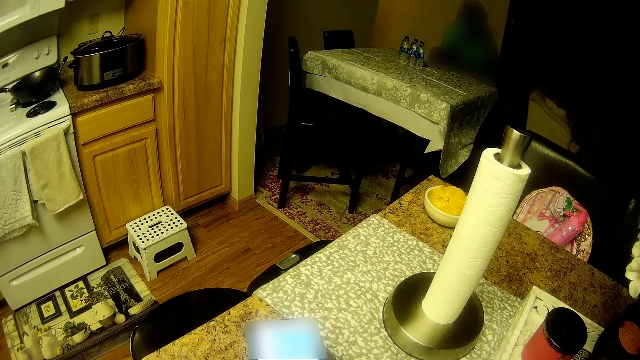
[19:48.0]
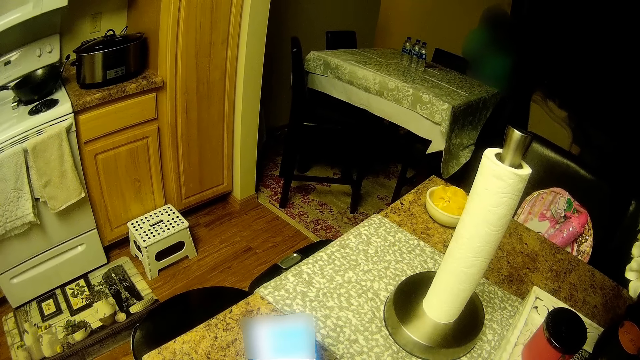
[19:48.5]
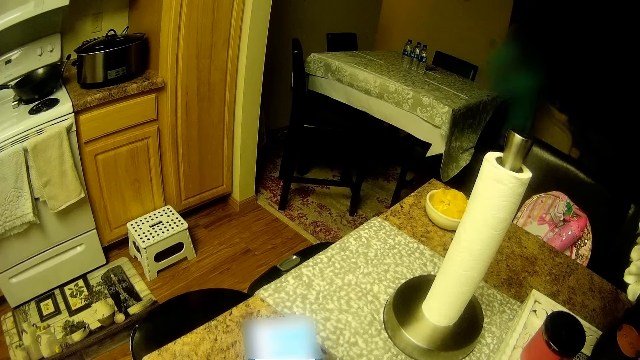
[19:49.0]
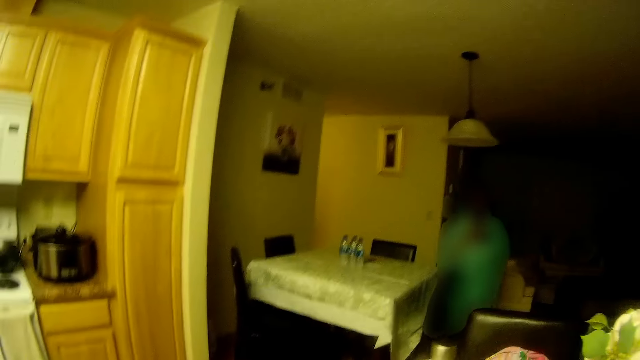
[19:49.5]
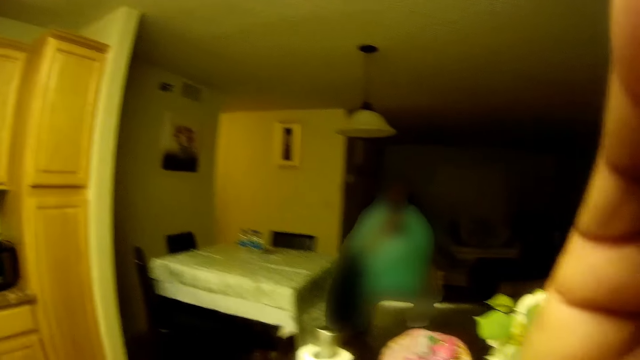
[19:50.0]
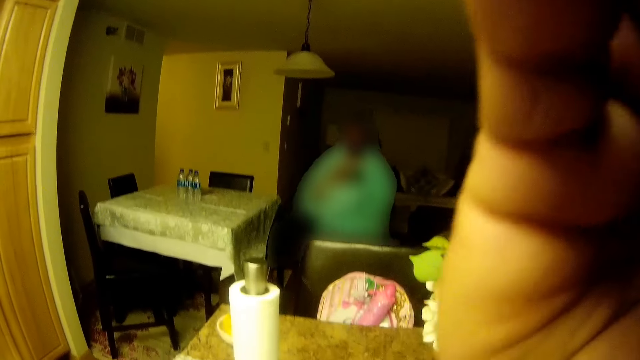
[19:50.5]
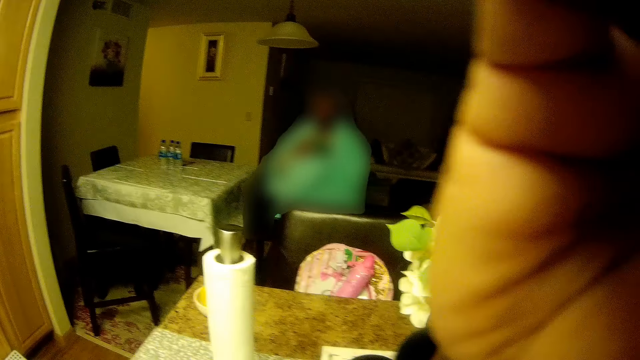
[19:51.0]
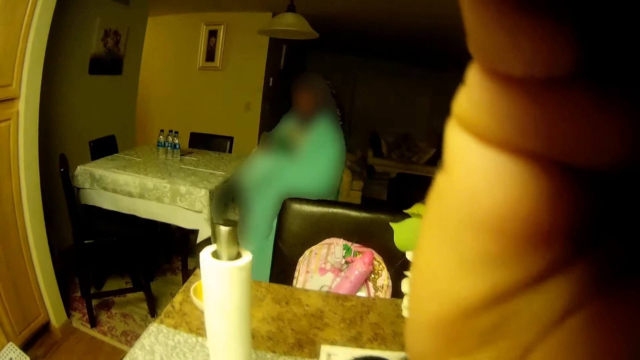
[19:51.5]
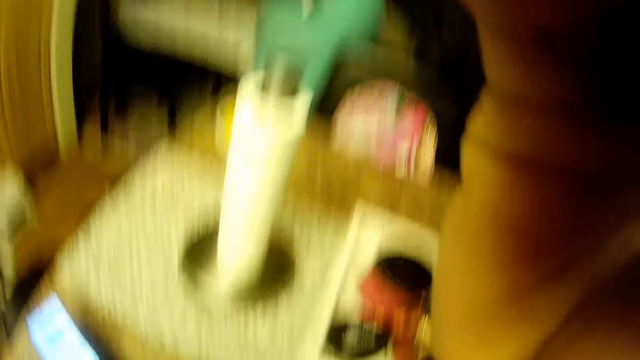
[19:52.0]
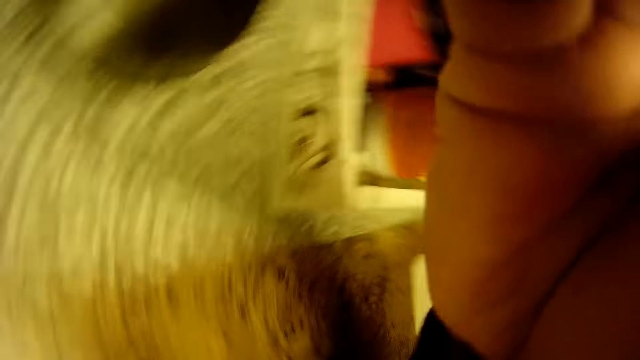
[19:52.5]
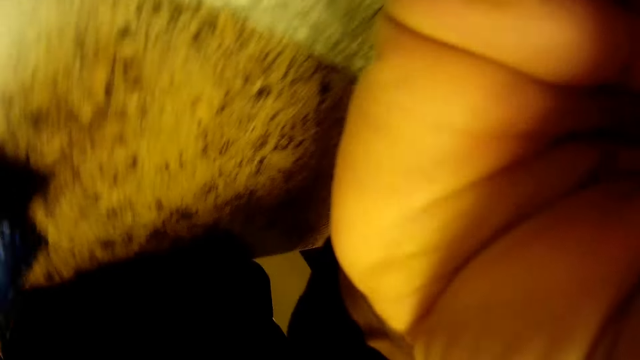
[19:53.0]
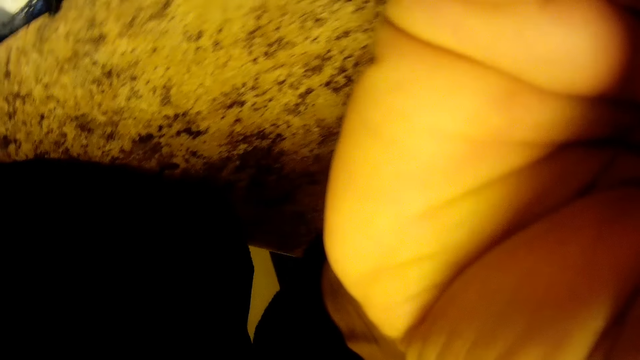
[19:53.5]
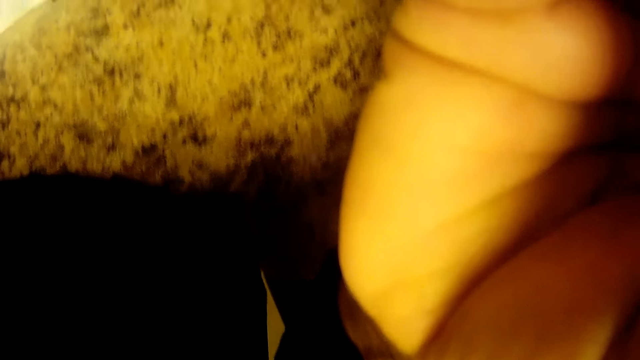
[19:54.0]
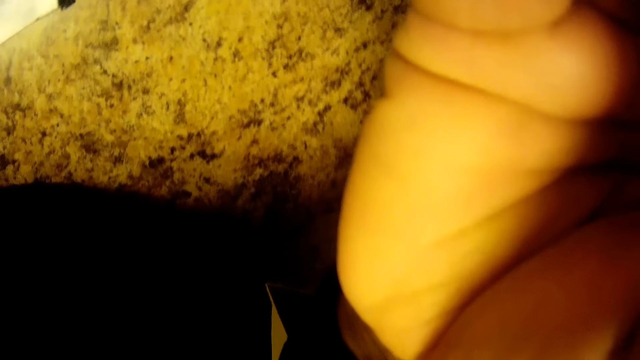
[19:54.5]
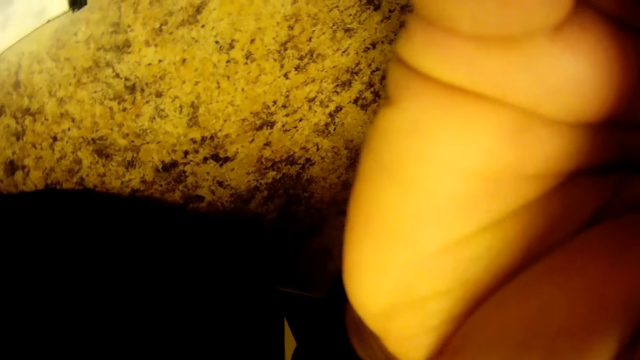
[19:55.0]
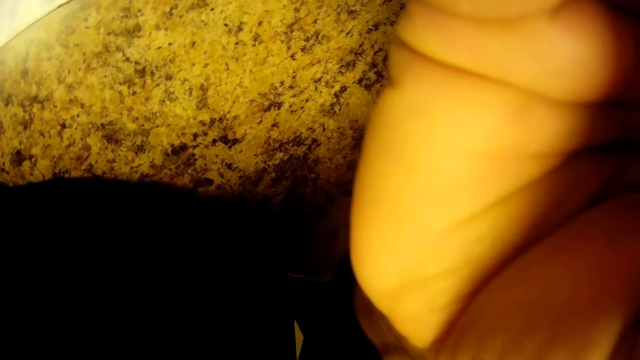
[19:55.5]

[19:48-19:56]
The girl walks towards the table in the center of the living room. The camera wearer raises her right hand to her face. She adjusts the camera with her right hand. She drops the phone in her left hand on the table in the center of the living room.
